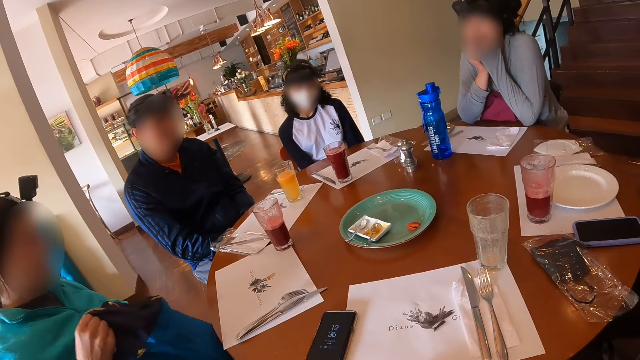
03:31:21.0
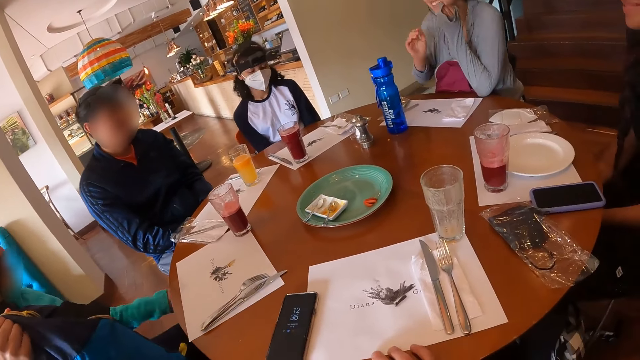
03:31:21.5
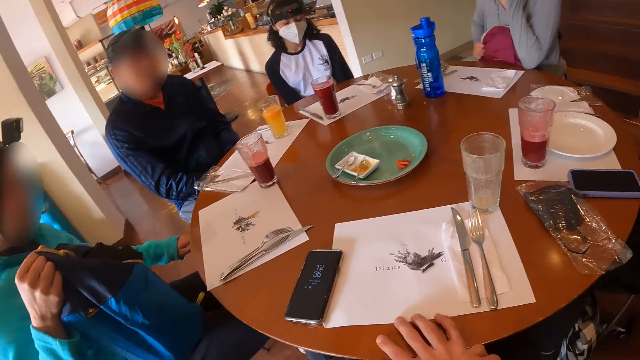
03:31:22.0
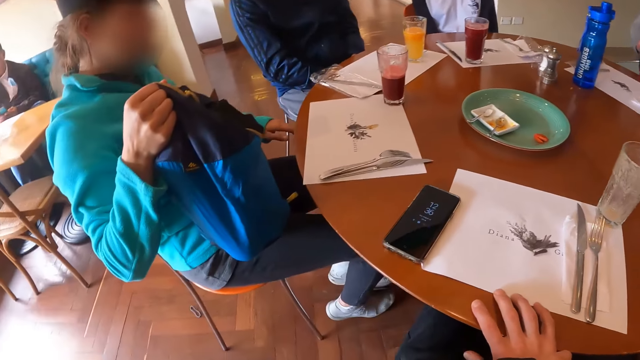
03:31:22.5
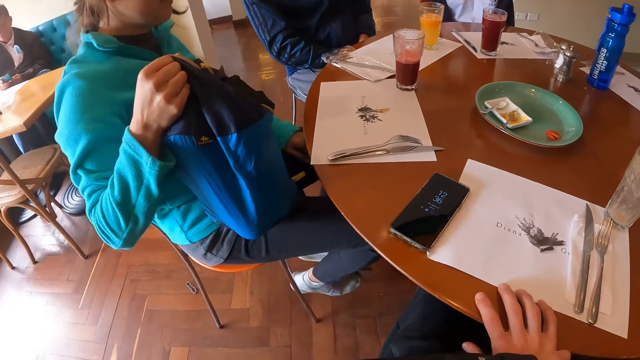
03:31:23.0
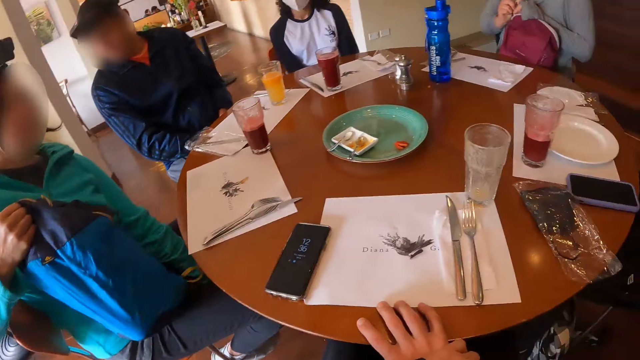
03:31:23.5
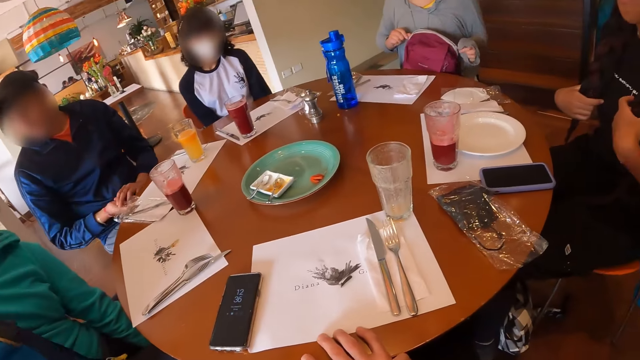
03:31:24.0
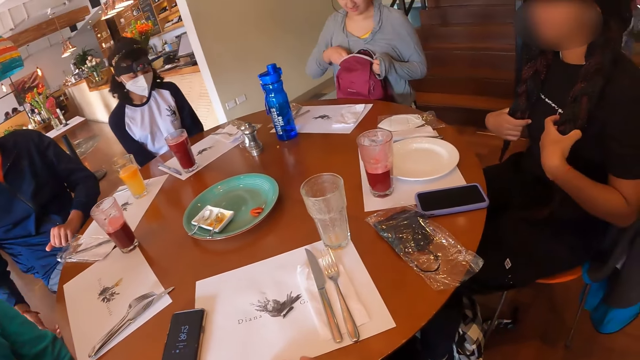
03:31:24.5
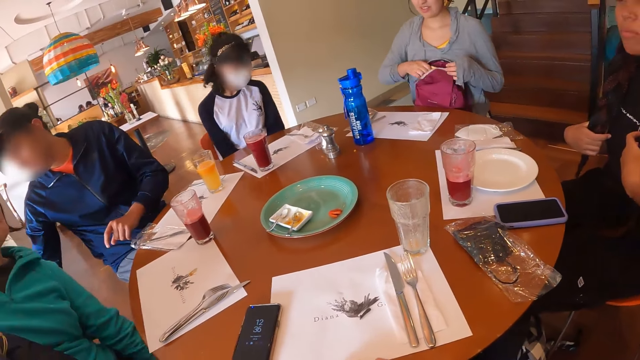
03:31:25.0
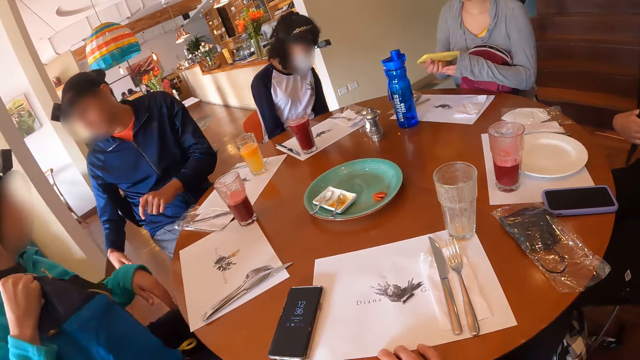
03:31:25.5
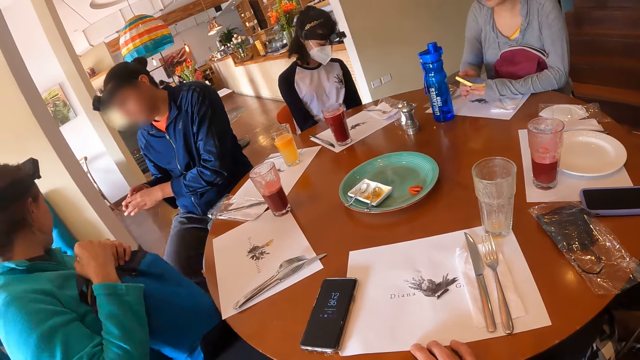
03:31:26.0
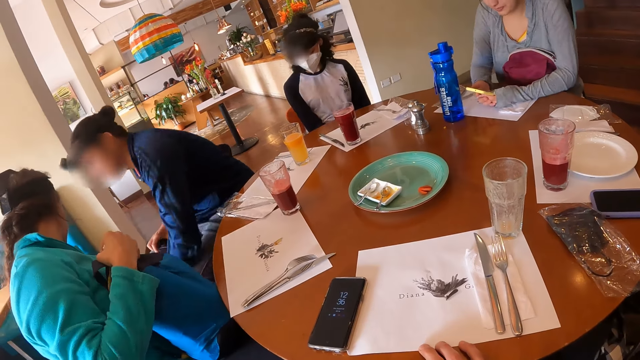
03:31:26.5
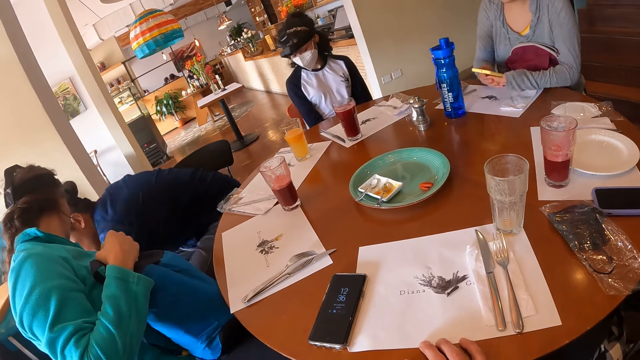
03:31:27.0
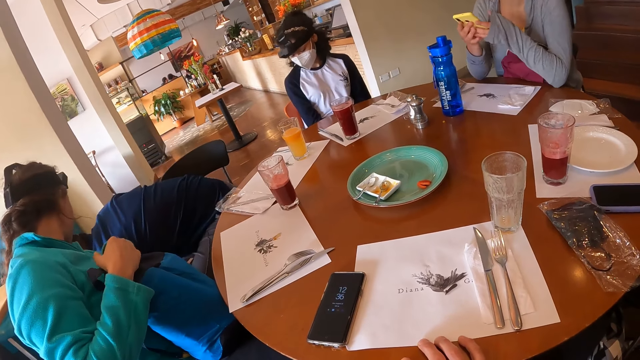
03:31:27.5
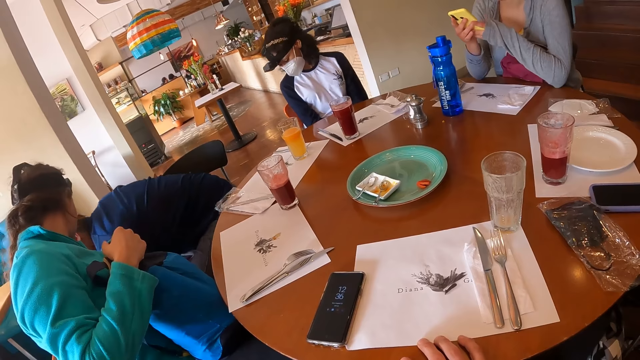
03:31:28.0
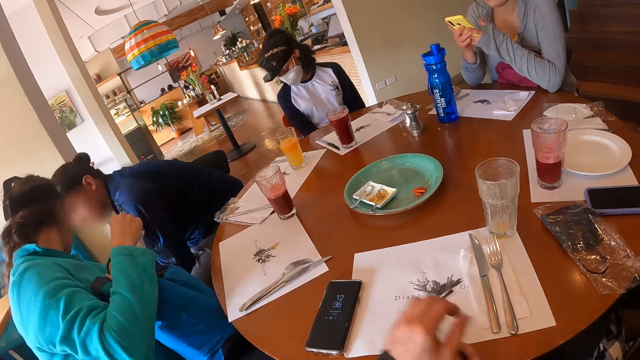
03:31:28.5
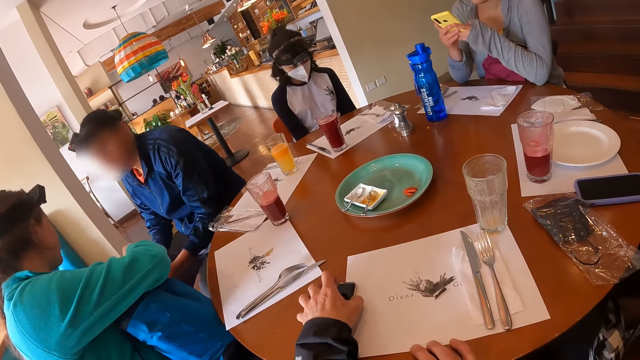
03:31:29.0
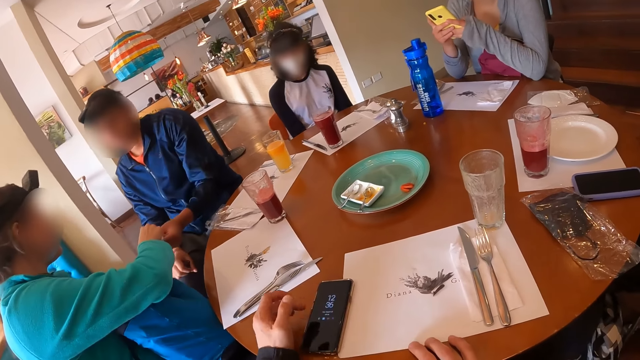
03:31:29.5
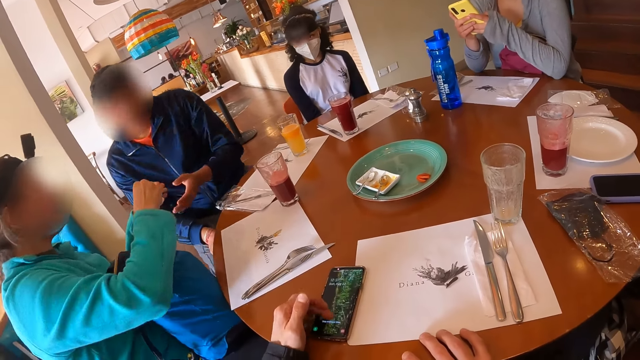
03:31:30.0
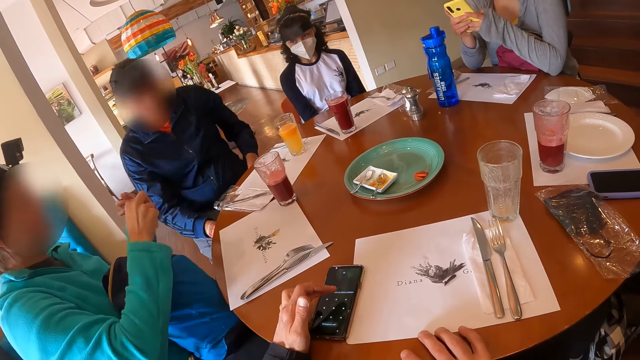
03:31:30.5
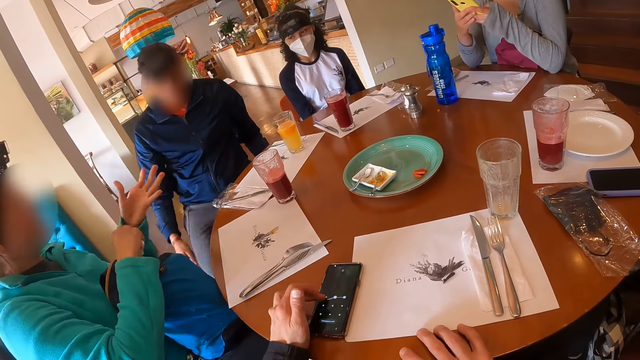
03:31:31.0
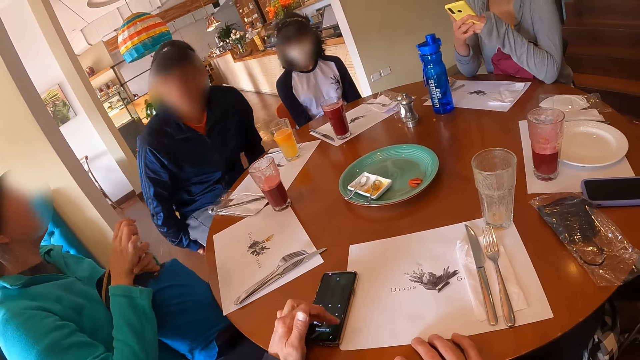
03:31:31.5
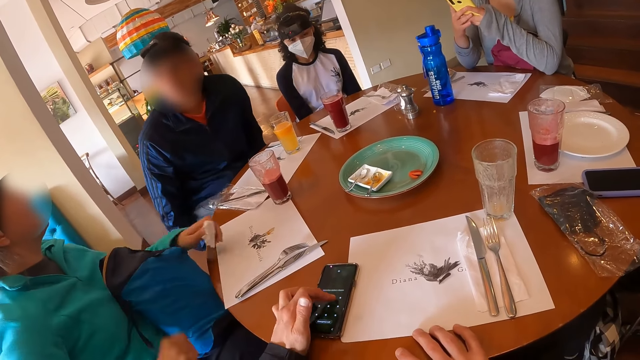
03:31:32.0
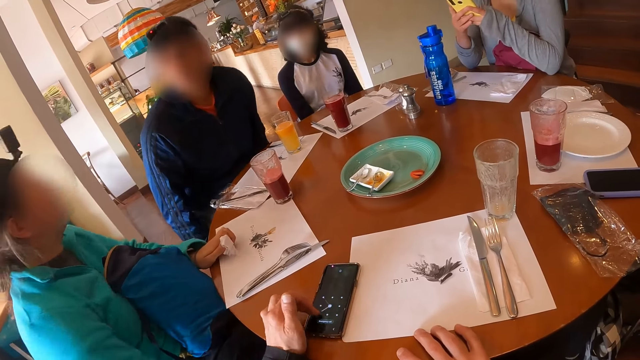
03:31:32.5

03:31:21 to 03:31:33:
A woman lifts a bag from the lap. Another woman adjusts a bag and unzips the bag. The other woman takes the phone out of the bag with her right hand. A man turns right. The other woman operates the phone with both hands. The man bends towards the floor. The man gives the first woman a rubber or rubber band with his right hand. The camera wearer operates a phone on the table with her left hand. The first woman adjusts the rubber band and wears the rubber band on the left hand. The man adjusts a chair.

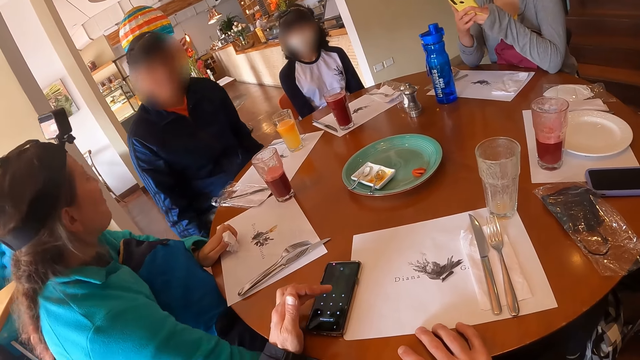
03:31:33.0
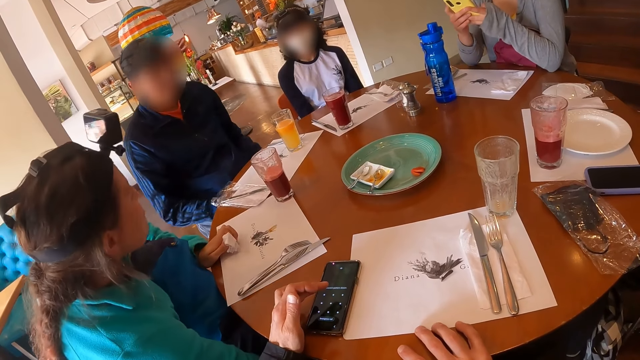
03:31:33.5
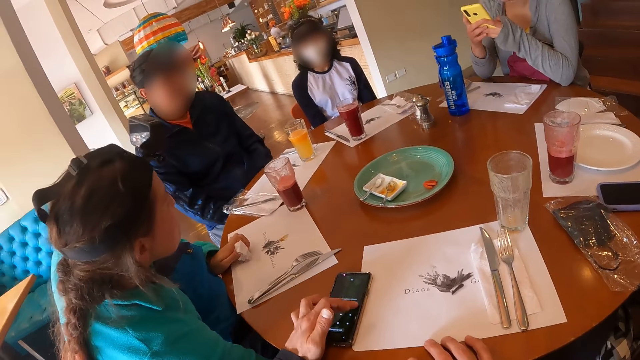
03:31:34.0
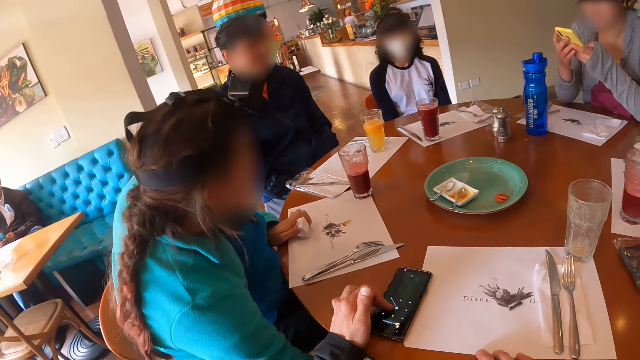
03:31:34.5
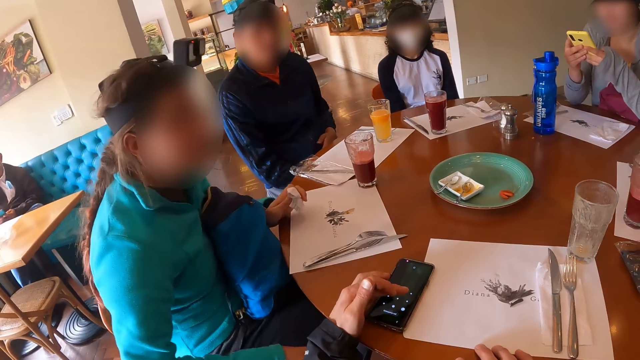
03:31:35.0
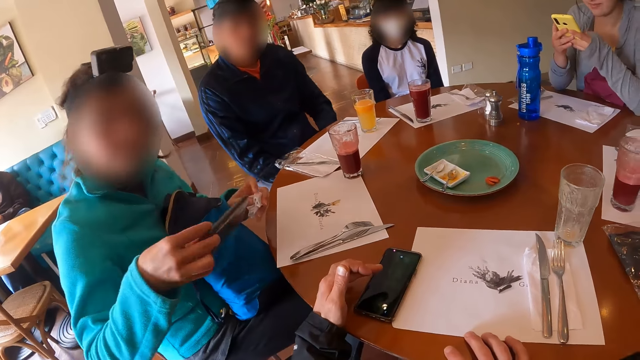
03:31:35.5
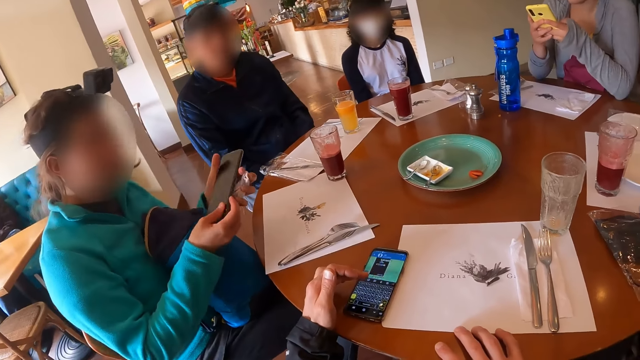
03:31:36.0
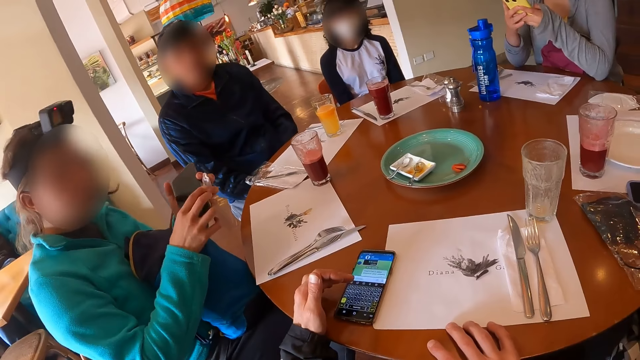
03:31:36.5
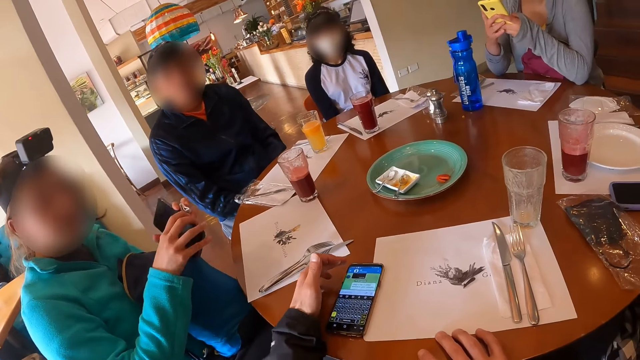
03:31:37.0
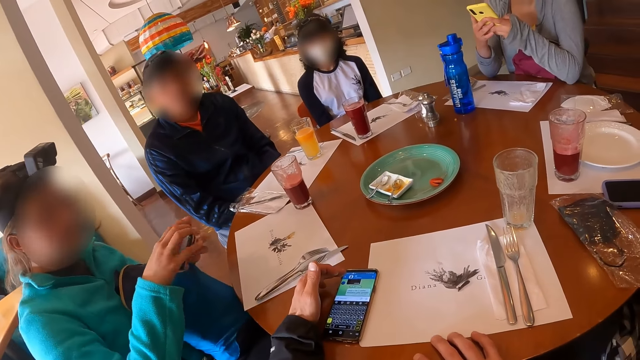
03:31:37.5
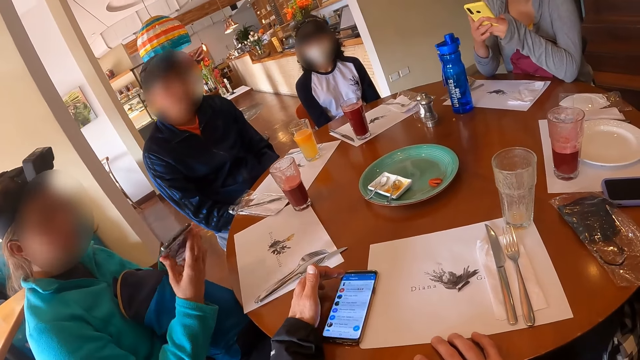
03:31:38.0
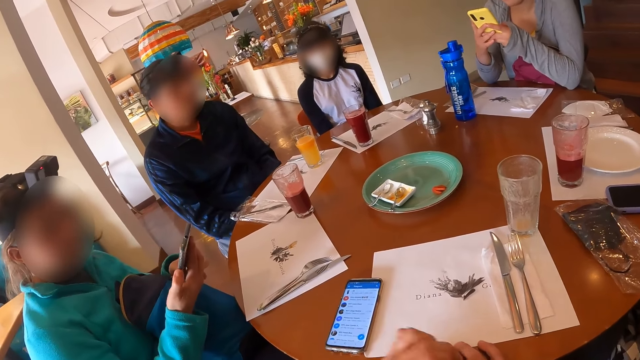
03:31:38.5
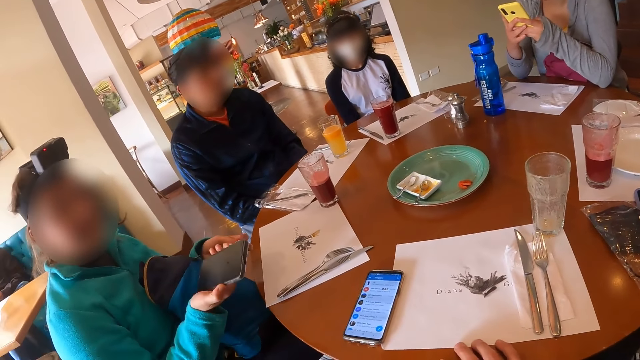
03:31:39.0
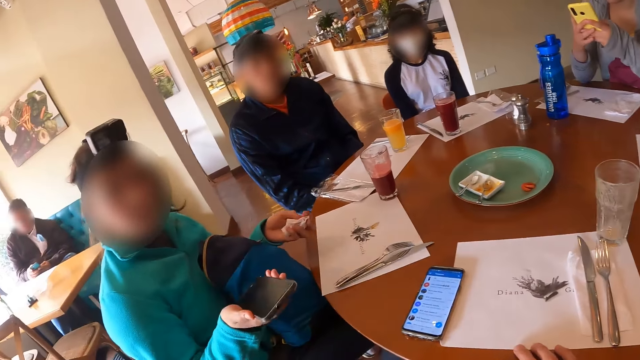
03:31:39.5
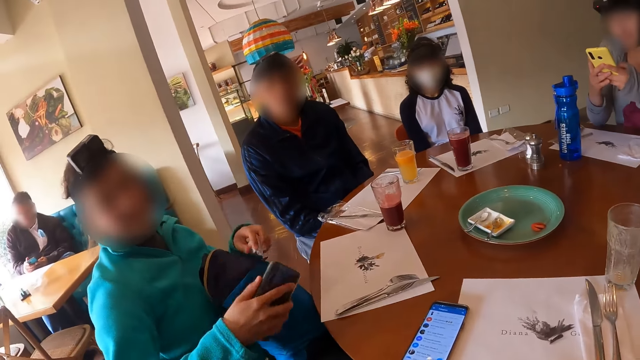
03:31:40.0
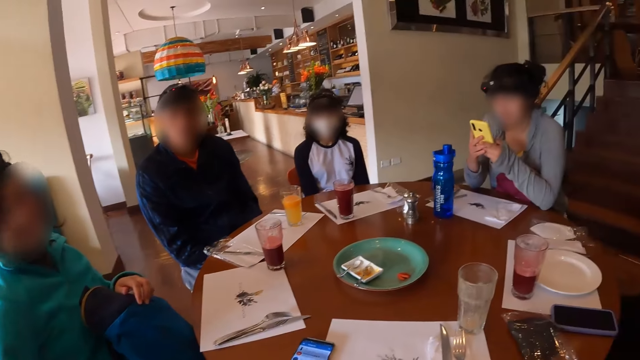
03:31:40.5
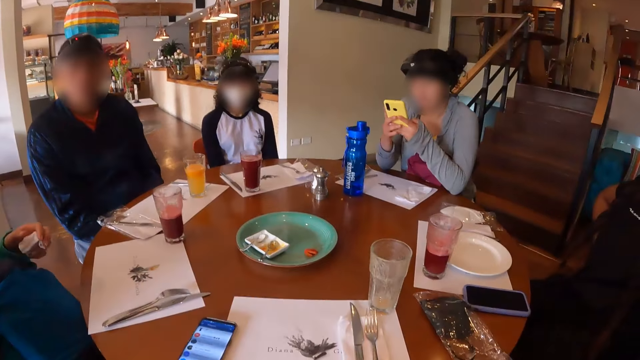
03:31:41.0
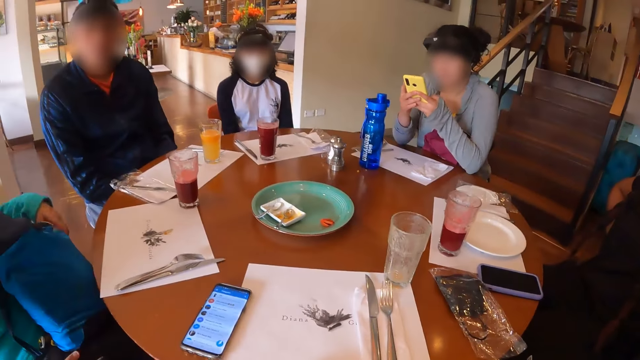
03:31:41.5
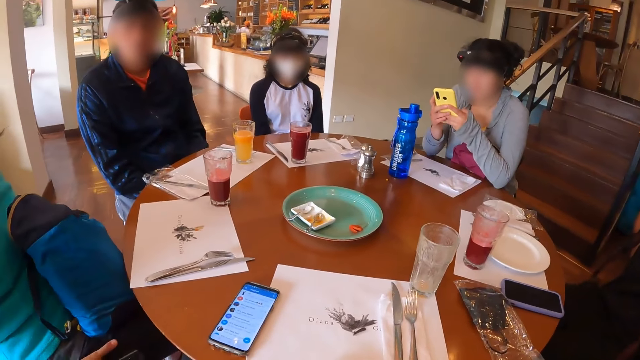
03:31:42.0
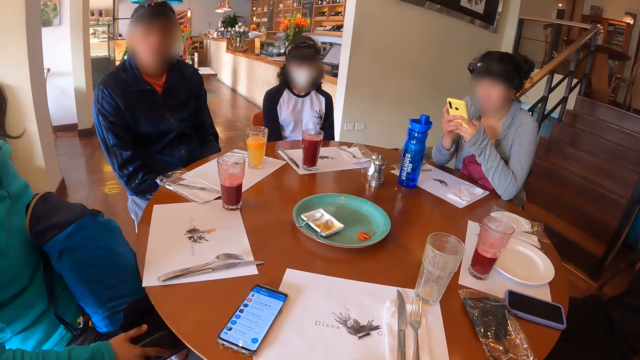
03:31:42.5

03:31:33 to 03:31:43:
A woman bends down. The woman carries a phone from the ground with her right hand. The woman adjusts the phone. The woman operates the phone with her right hand. The camera wearer interacts with the woman. They look around in the restaurant.
